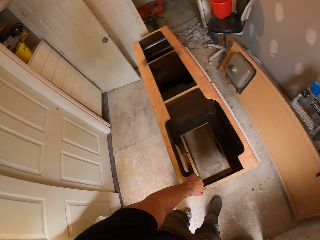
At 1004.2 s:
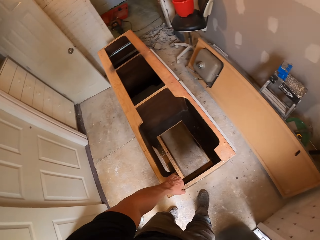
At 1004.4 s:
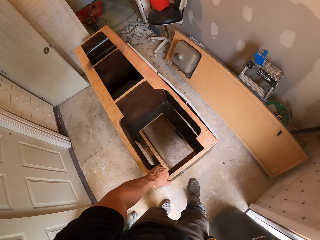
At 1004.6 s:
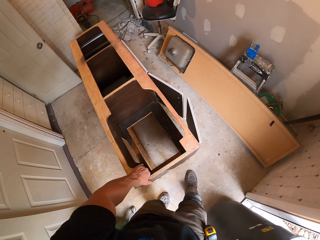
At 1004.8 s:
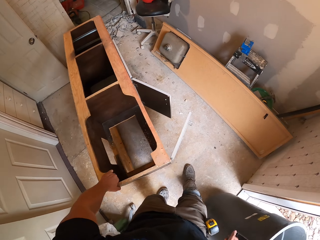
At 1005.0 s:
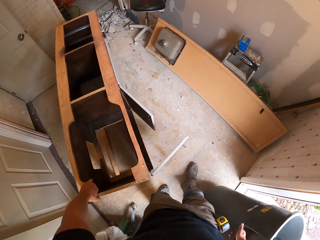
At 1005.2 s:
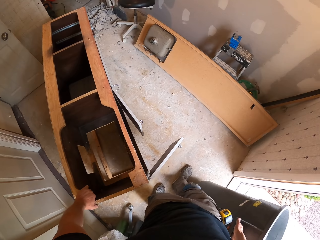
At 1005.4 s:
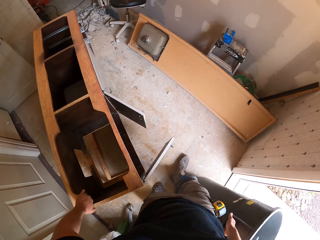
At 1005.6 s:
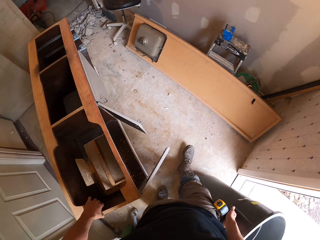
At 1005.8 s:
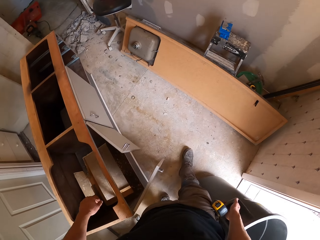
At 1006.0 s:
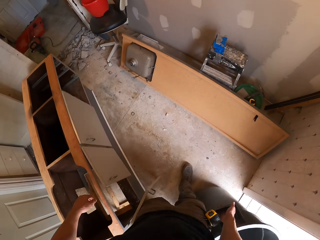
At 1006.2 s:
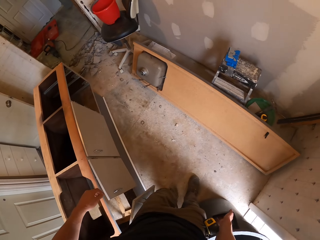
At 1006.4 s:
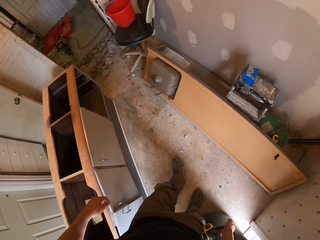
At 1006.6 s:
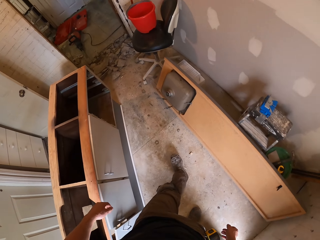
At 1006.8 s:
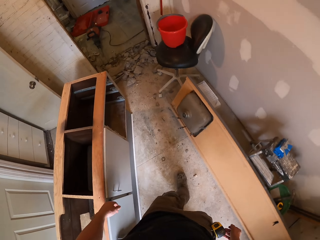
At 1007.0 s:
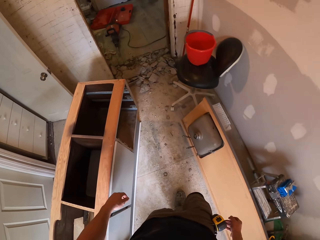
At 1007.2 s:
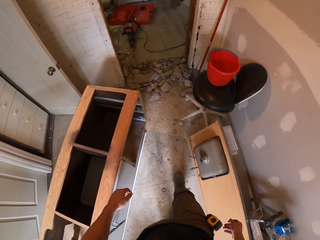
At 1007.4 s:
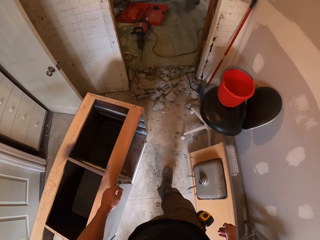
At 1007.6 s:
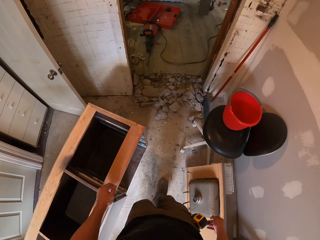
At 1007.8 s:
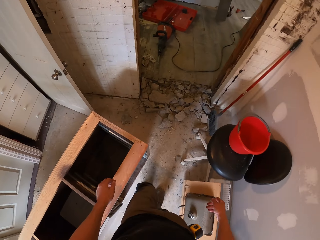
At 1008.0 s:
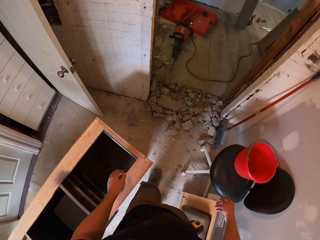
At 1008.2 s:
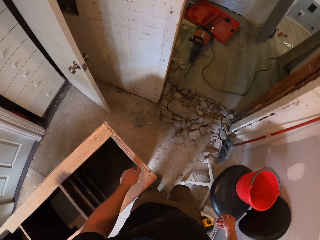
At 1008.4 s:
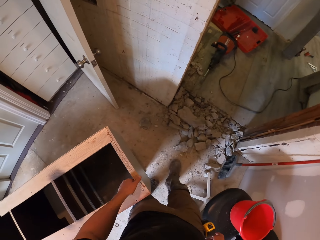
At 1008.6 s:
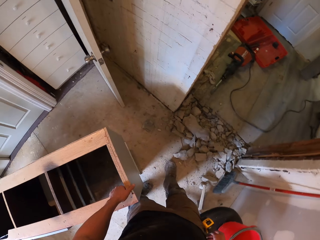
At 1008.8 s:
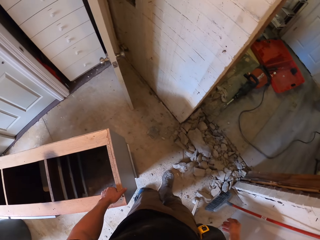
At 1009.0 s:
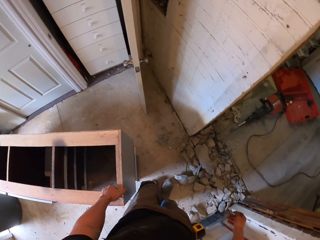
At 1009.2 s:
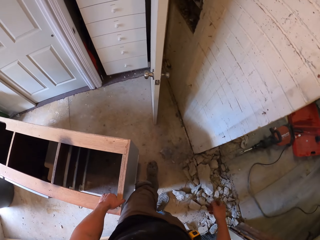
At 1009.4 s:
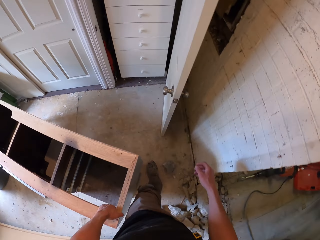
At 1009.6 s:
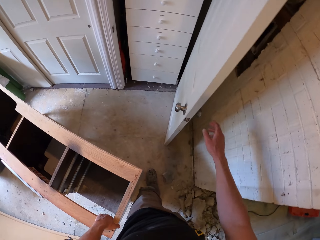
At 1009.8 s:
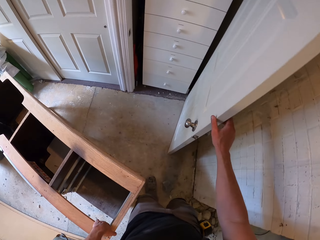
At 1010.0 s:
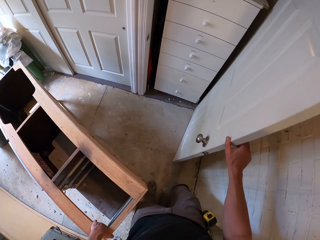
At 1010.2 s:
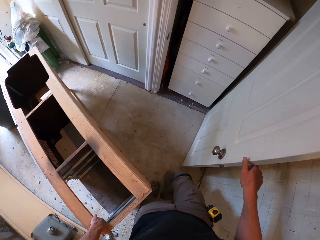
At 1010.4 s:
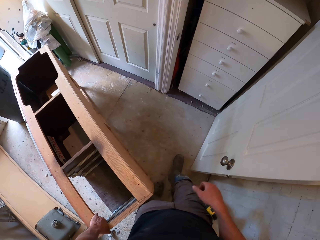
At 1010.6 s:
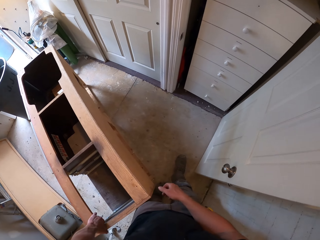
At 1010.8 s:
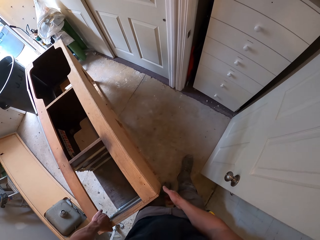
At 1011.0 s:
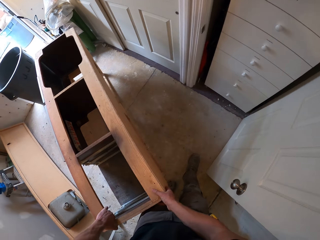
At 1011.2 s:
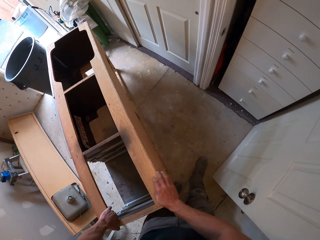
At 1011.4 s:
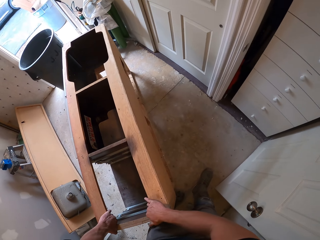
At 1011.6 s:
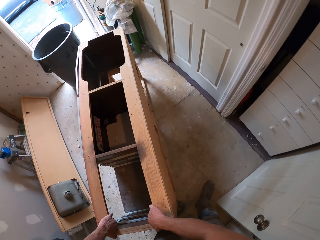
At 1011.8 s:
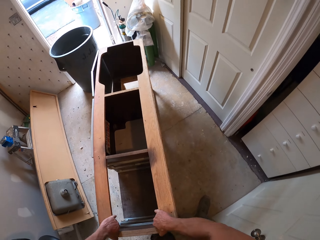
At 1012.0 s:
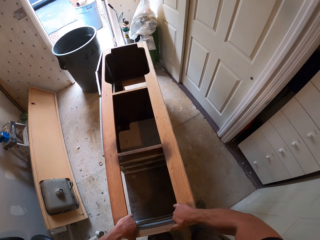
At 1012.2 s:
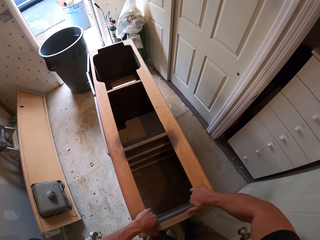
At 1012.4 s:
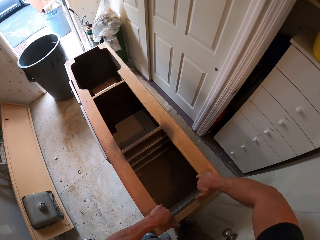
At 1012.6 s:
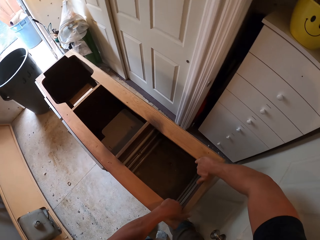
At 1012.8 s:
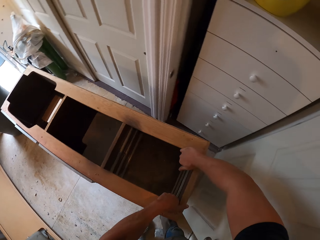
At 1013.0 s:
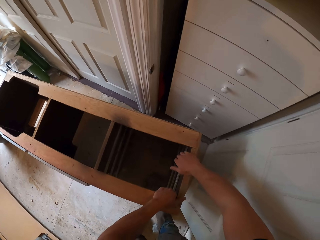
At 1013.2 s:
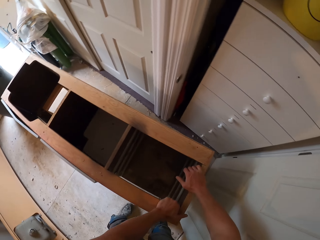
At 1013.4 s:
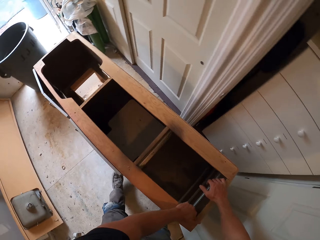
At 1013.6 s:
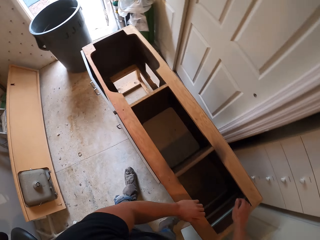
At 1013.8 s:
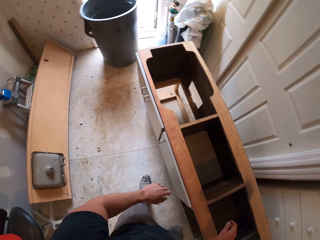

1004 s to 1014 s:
The camera wearer moves the drawer. They put the dustbin down. They walk in the house. They touch the door. They move the drawer.

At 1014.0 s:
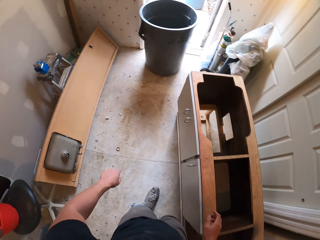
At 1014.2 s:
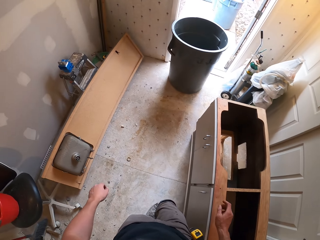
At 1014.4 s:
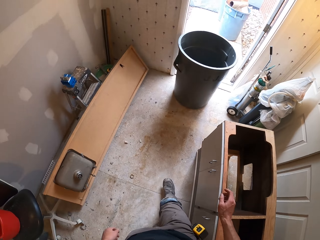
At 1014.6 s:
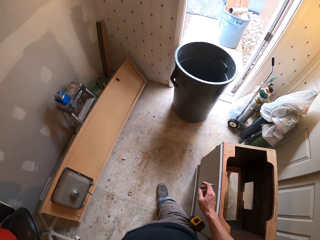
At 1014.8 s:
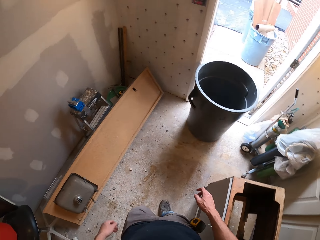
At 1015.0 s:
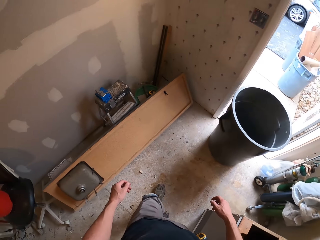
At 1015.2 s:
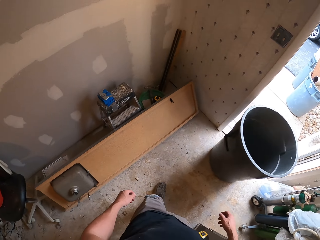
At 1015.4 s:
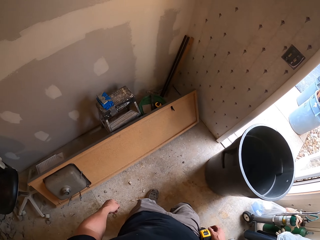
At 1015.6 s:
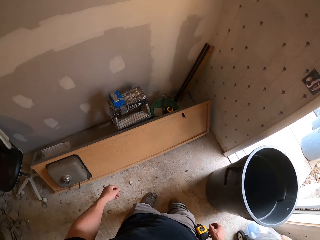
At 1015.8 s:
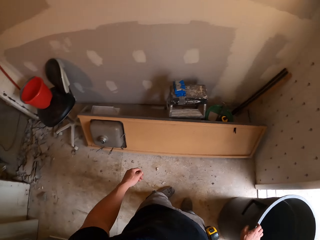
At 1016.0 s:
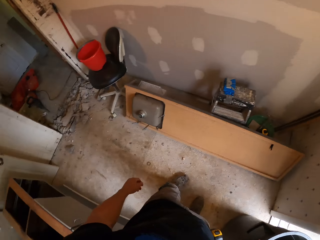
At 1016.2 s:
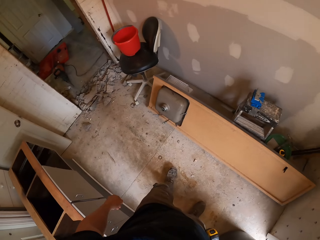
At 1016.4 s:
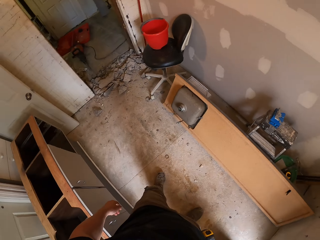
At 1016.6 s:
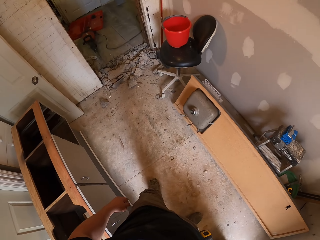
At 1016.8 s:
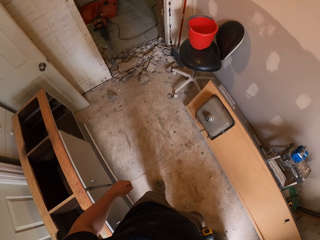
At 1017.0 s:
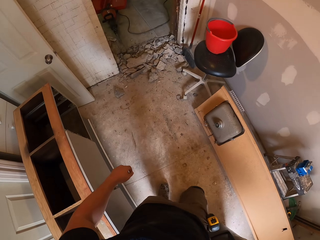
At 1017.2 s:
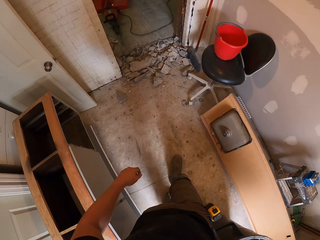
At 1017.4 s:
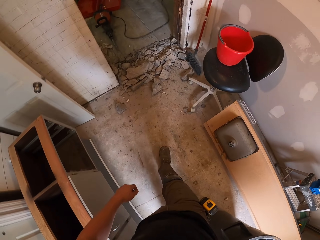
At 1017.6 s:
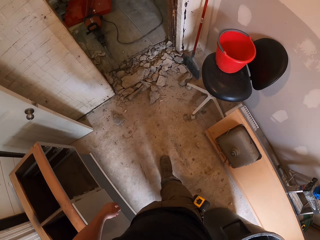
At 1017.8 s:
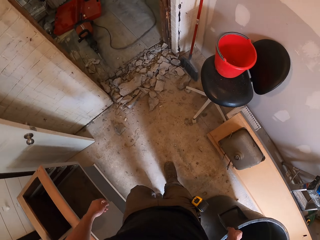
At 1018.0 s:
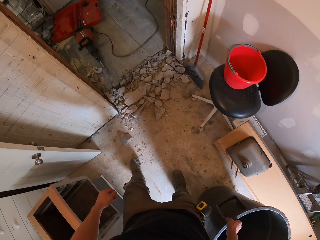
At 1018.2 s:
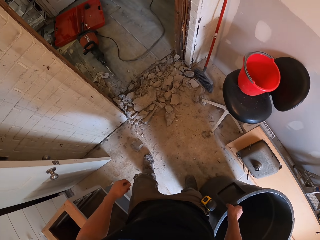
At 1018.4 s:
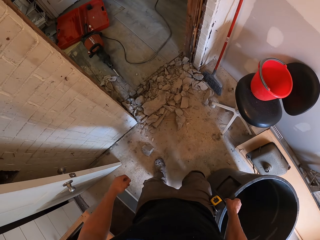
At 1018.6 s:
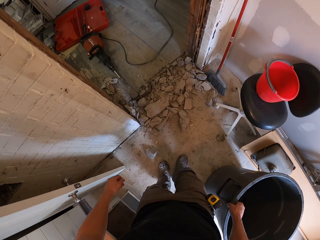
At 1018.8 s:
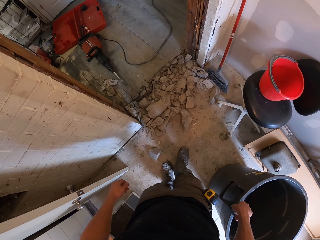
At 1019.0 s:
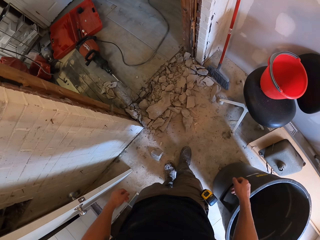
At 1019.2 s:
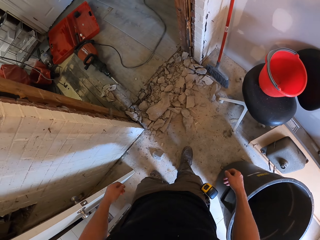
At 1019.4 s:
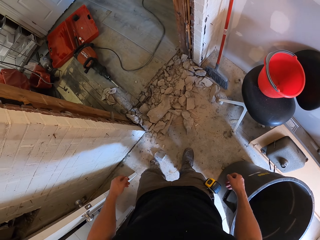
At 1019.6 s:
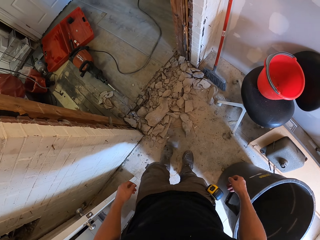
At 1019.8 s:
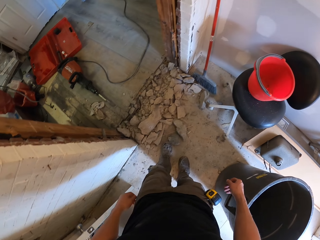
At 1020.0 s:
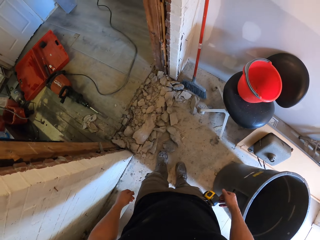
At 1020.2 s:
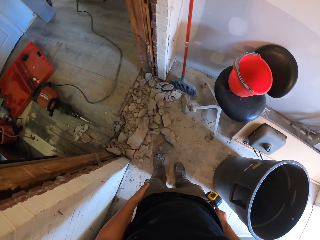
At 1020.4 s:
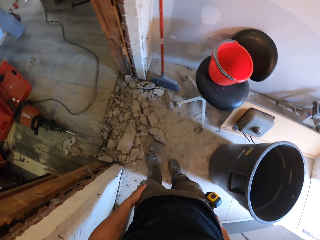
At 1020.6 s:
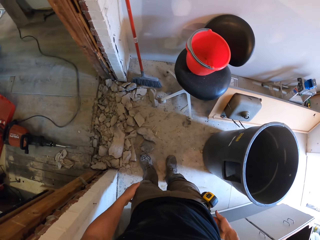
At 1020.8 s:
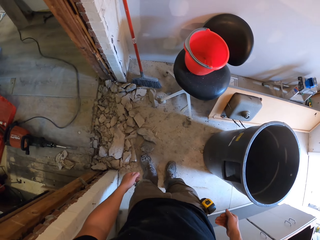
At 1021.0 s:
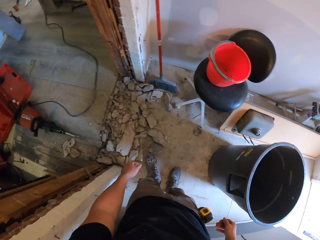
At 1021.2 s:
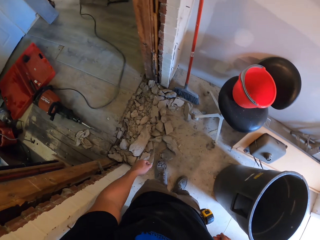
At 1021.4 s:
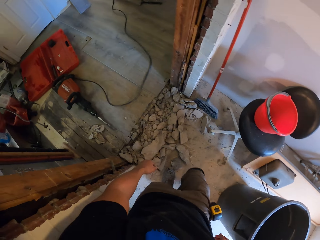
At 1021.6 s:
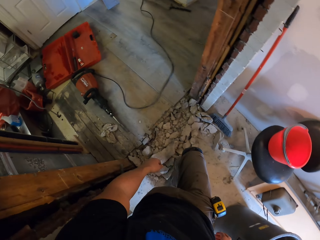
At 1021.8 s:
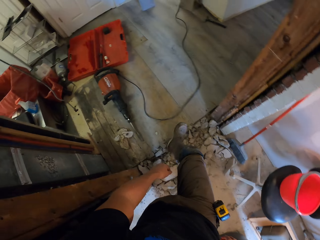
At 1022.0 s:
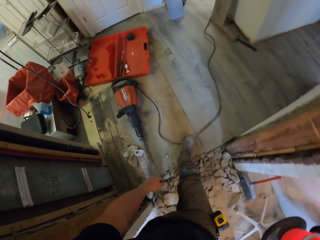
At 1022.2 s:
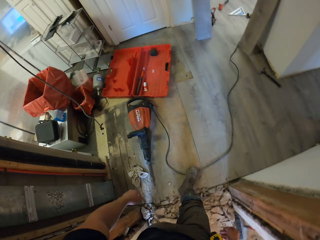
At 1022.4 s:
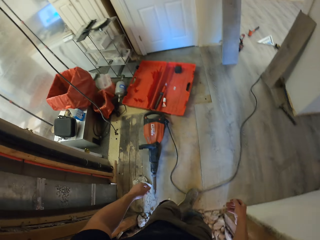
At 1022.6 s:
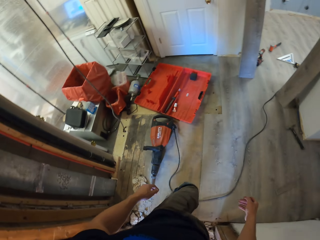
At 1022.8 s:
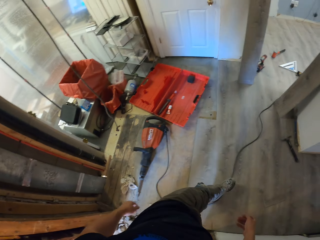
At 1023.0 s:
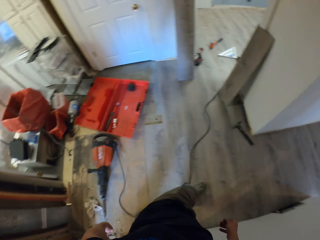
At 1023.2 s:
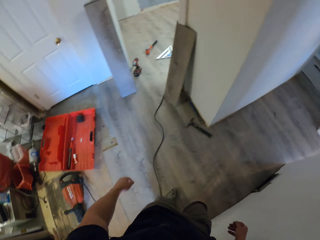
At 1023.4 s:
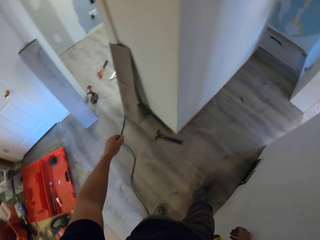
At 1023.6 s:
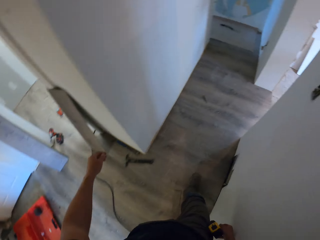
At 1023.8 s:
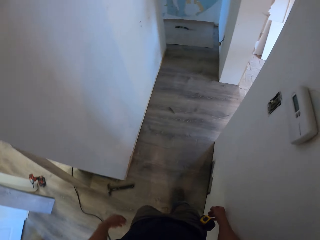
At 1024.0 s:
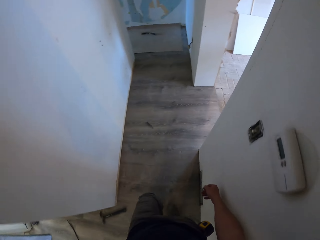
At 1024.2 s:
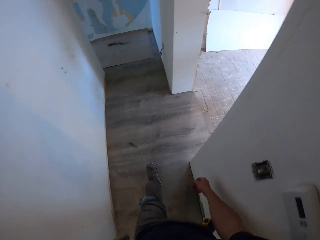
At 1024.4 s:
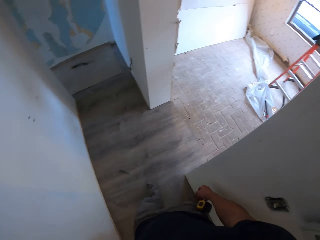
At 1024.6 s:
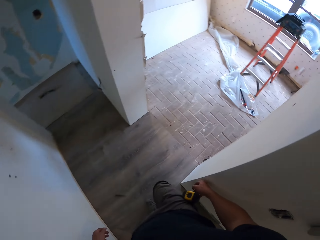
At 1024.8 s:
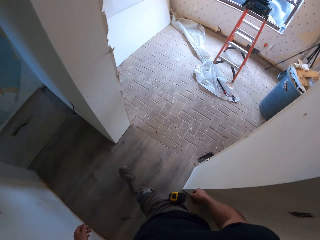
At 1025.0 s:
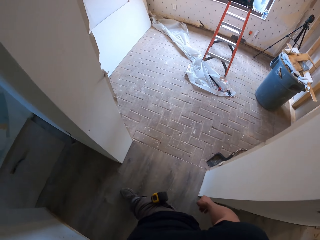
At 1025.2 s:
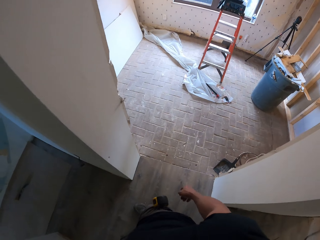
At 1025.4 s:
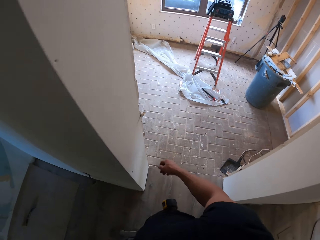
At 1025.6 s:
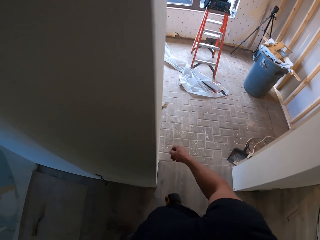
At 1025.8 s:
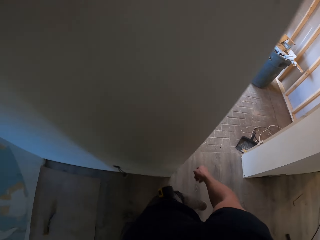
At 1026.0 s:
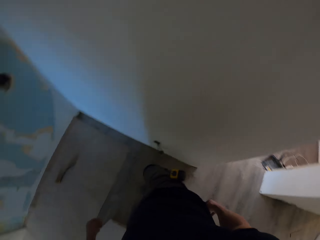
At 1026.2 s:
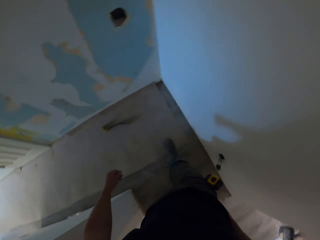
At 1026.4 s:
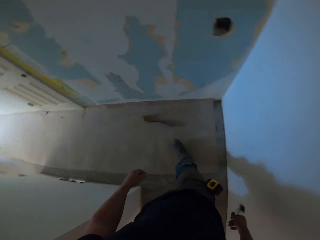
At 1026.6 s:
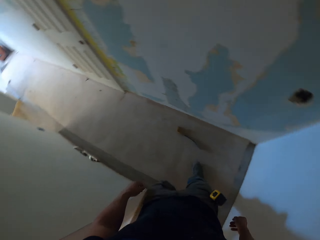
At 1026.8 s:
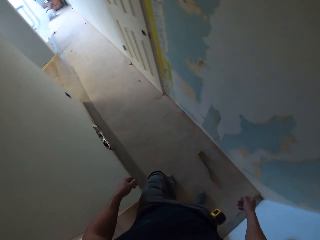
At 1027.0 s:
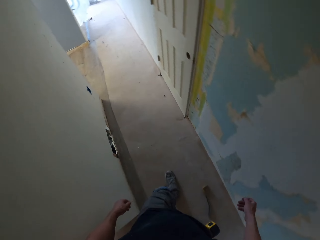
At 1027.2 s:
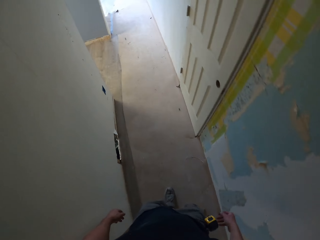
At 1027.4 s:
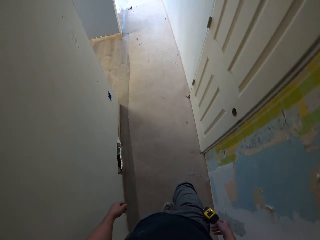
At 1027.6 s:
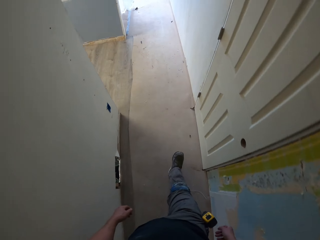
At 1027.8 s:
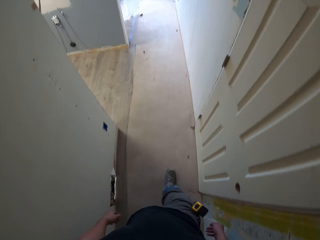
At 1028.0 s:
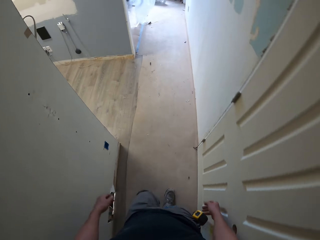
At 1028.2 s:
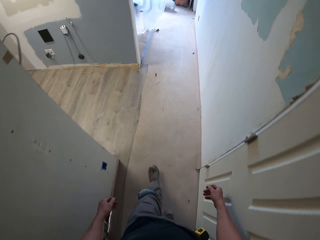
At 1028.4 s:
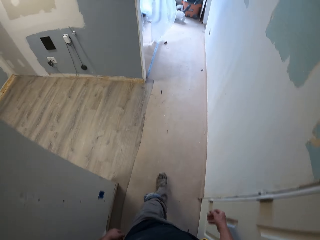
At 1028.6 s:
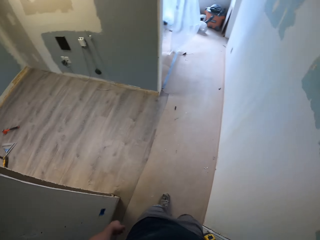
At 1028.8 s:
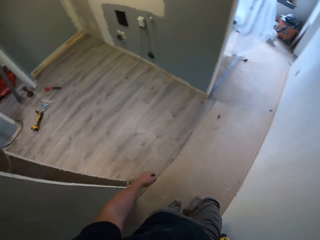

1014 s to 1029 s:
The camera wearer walks around the house. They move the dustbin. They walk in the house.
